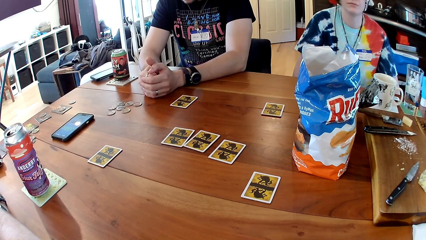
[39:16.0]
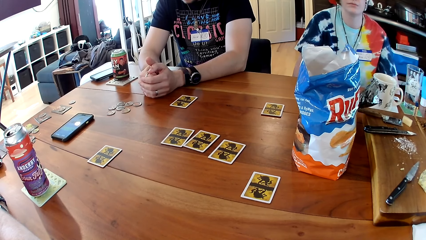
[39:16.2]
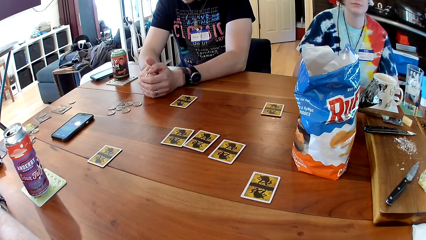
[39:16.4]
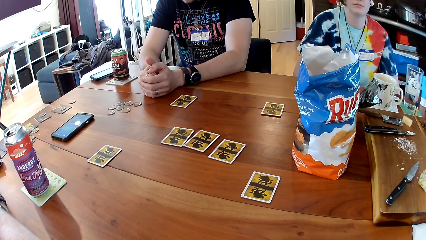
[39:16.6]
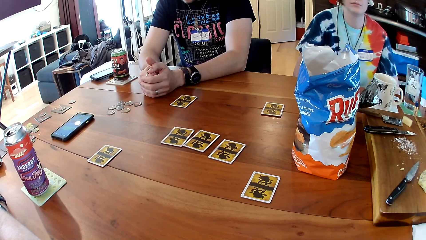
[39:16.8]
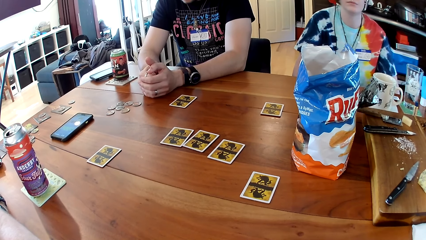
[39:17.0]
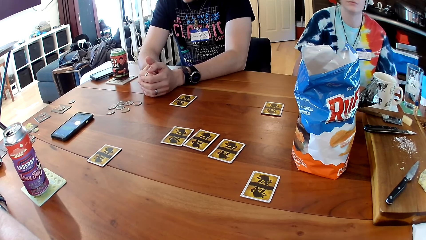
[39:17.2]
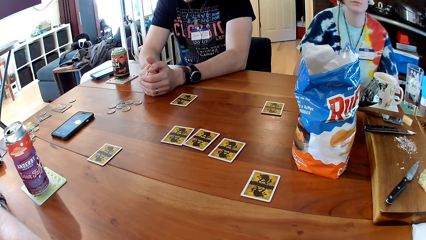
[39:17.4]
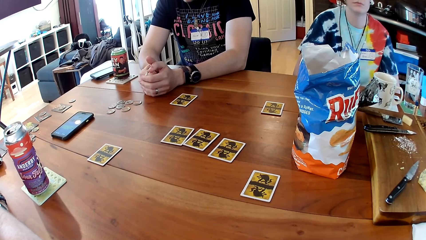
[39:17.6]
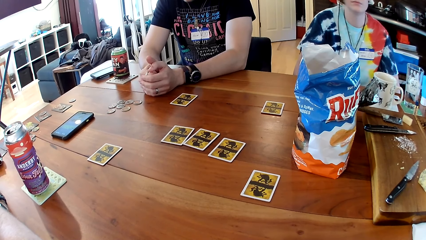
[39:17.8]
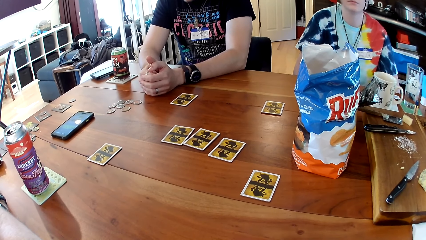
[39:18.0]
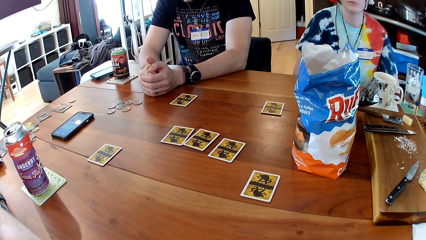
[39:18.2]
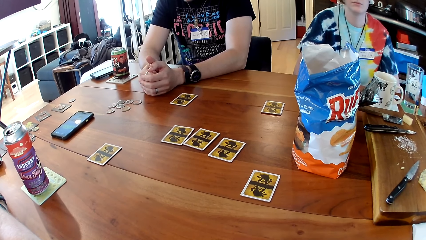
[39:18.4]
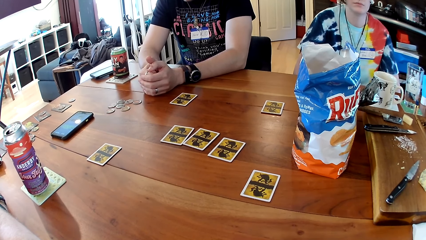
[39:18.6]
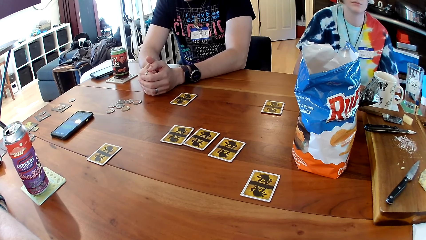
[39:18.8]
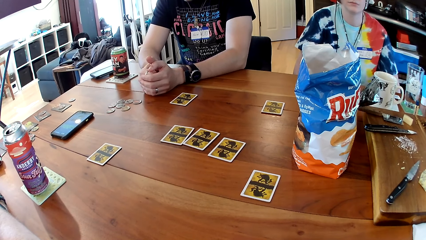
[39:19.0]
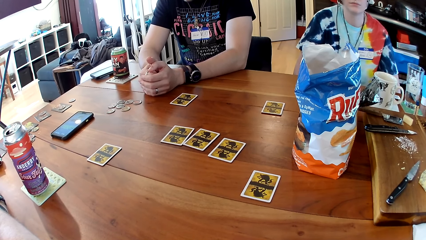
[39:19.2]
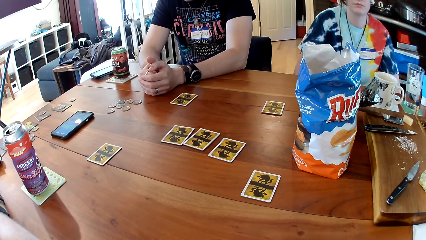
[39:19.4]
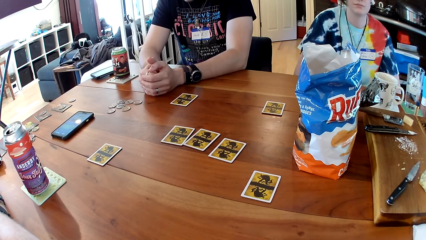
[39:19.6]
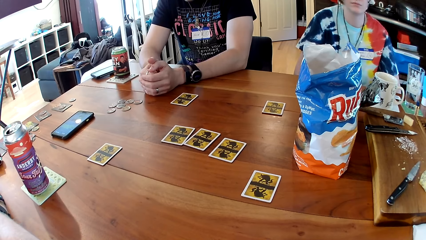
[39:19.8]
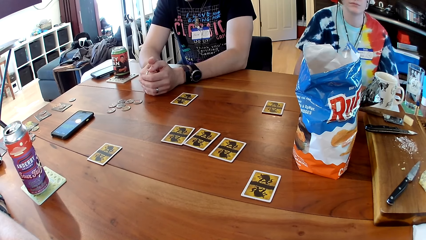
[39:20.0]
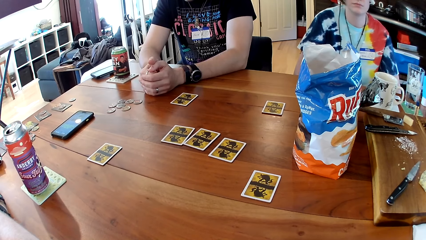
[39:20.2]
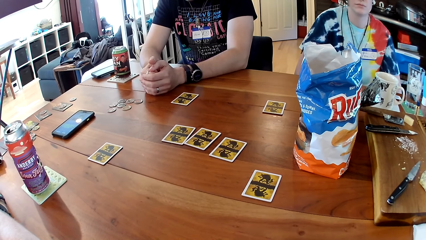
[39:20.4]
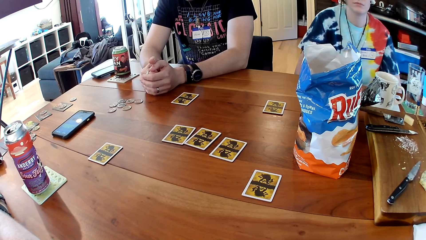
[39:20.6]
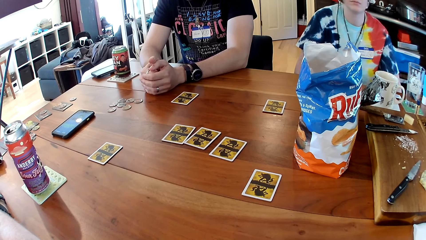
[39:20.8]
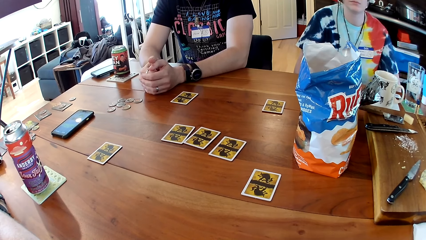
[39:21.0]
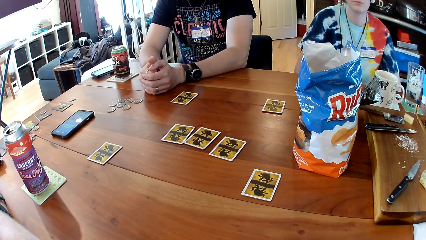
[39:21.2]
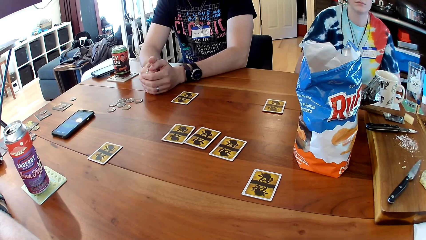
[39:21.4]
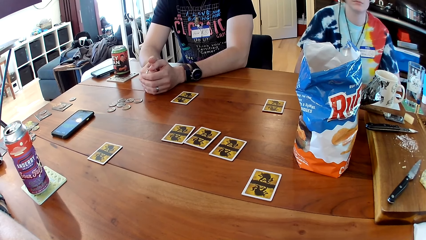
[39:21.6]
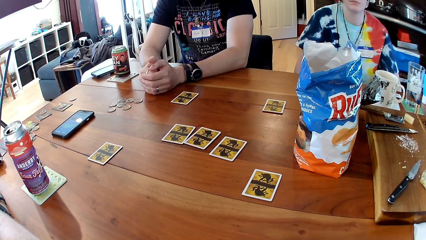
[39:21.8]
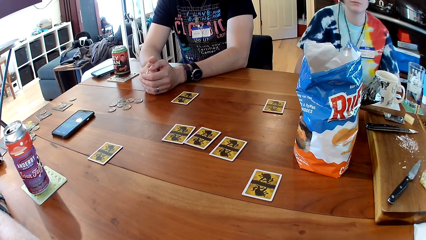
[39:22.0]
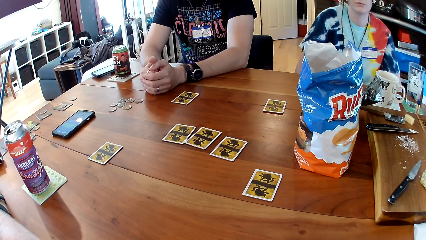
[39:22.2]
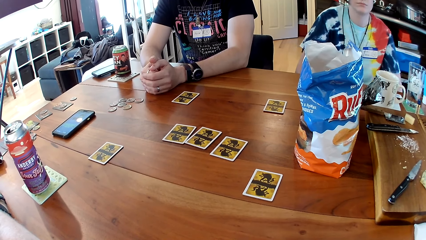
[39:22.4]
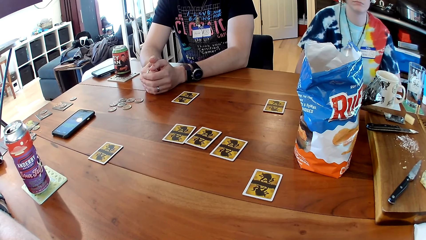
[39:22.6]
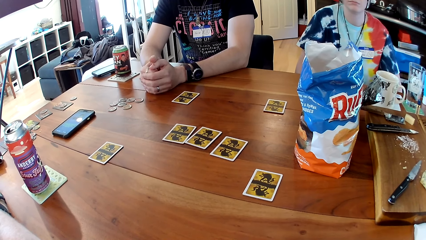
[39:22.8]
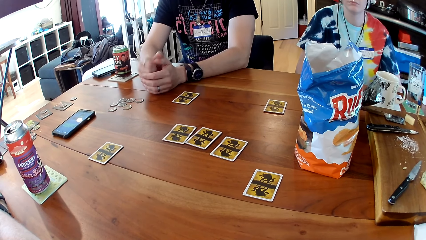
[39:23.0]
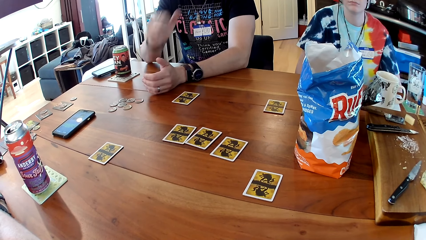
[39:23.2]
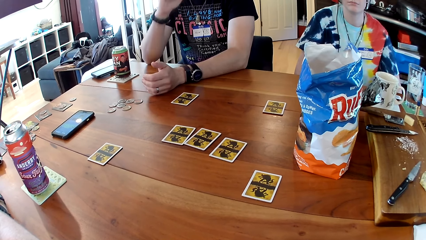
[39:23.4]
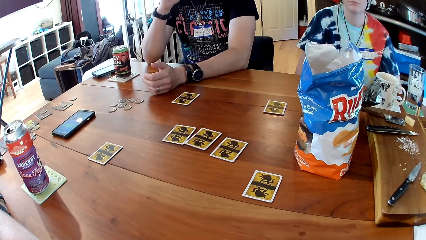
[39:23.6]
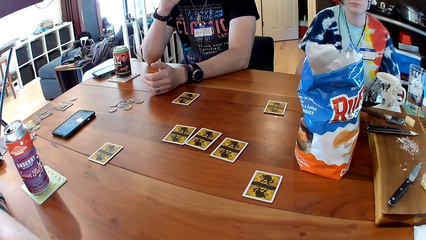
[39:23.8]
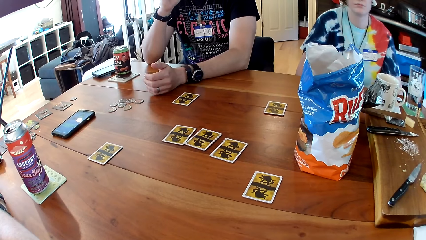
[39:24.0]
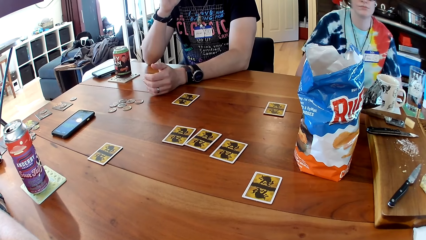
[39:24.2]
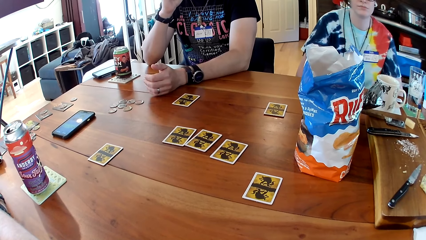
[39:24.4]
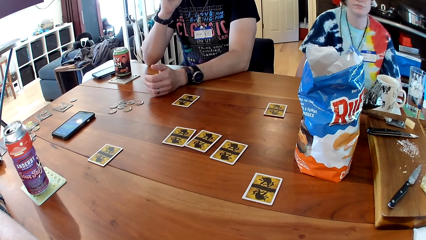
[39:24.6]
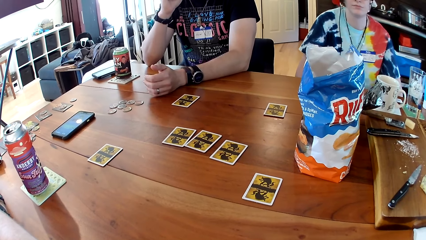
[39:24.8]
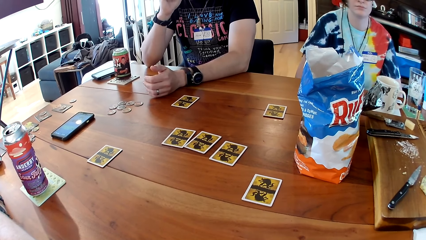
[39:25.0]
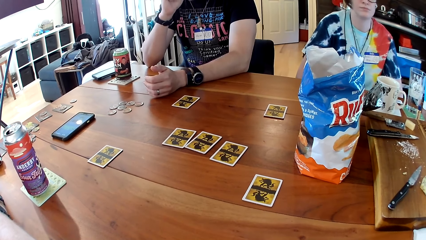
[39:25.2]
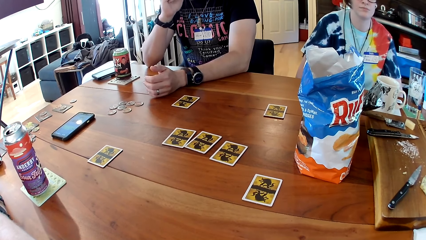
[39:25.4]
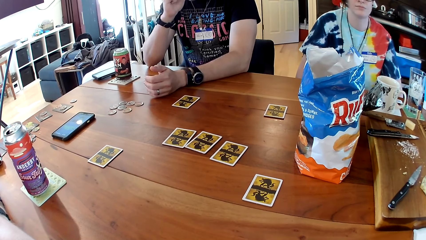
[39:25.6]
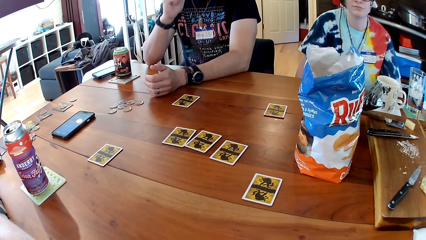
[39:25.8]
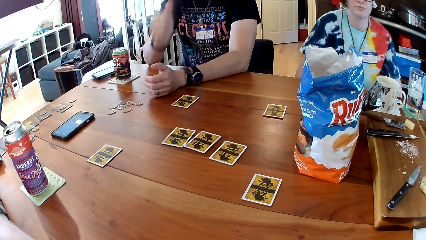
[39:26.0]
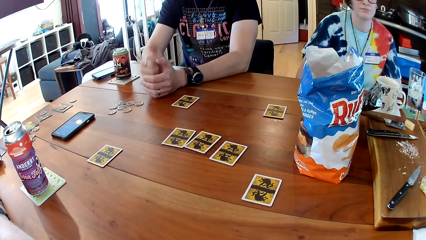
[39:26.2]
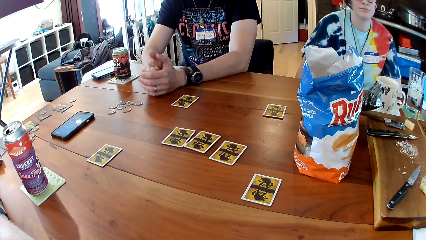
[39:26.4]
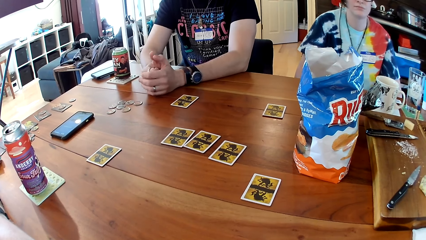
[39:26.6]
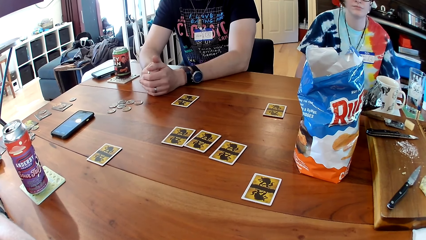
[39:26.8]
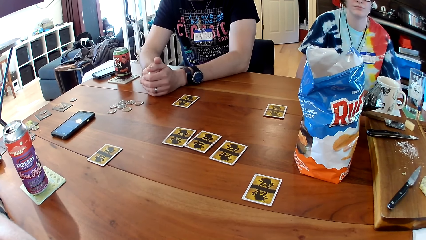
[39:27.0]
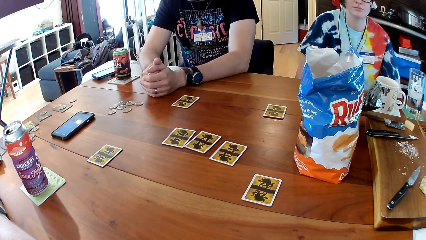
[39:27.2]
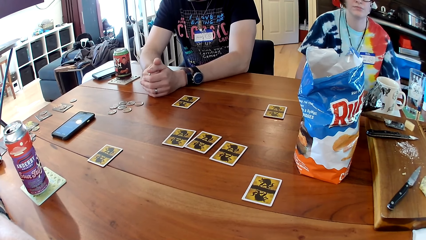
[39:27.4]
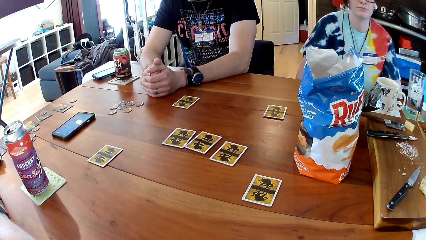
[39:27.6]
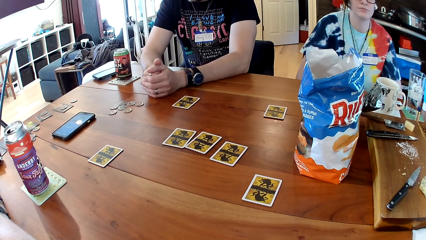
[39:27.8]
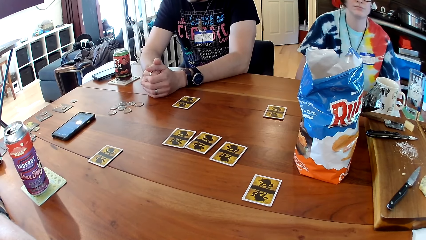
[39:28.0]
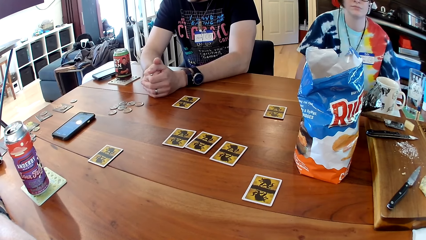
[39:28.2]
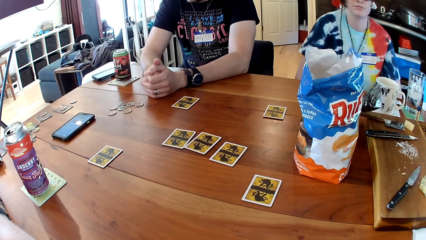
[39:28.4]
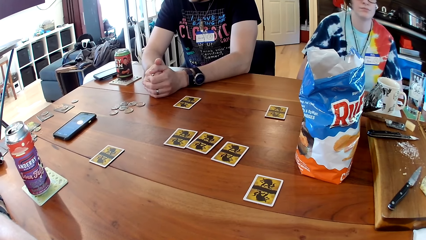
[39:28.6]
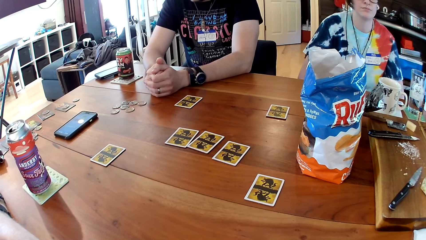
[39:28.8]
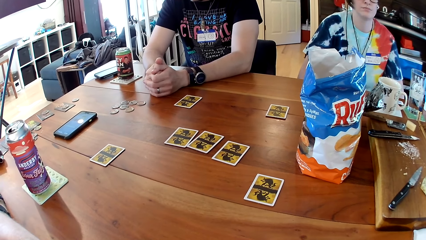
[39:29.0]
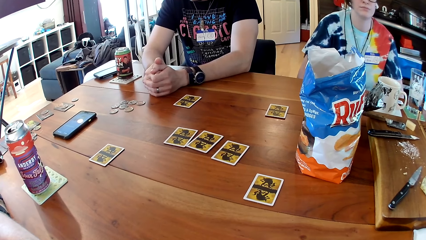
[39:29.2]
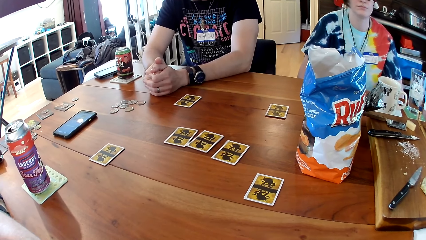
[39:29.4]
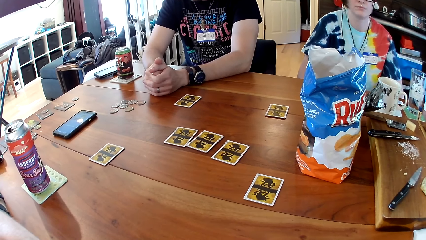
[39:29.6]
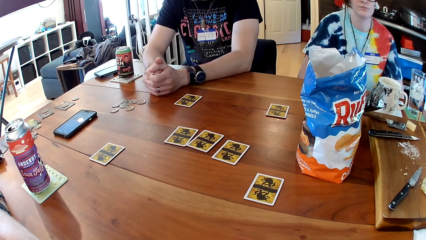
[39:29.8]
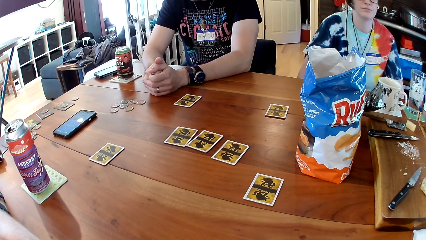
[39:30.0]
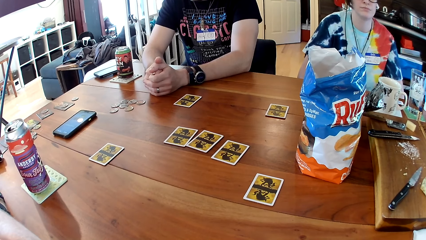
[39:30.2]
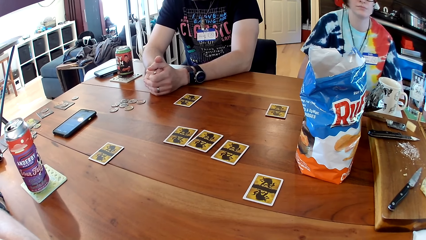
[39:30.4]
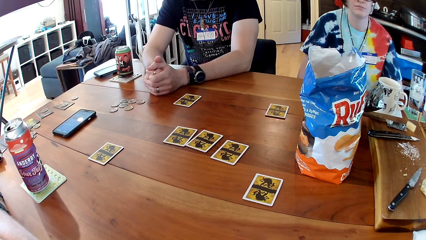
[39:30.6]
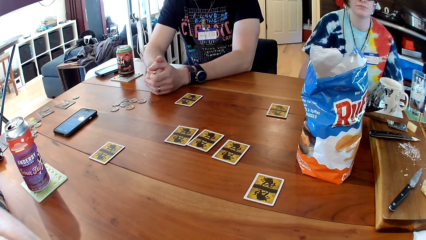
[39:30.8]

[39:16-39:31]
A man touches his face. He places his right hand on the table.
